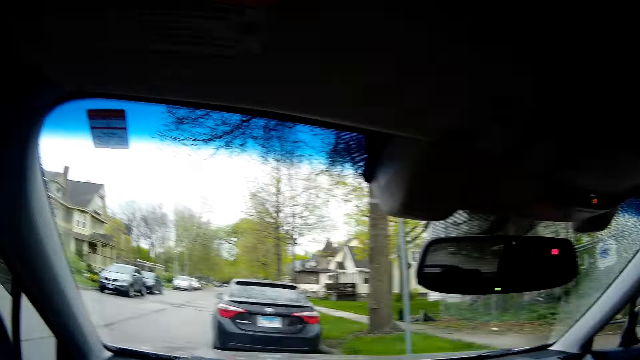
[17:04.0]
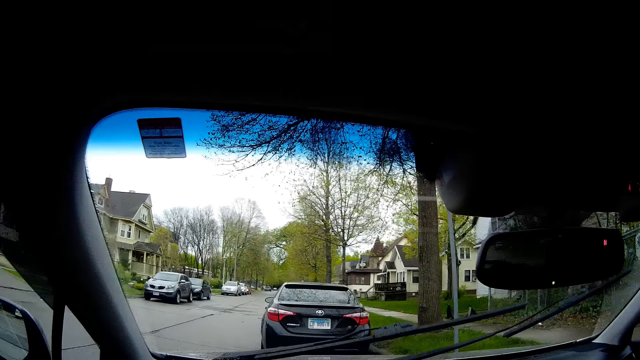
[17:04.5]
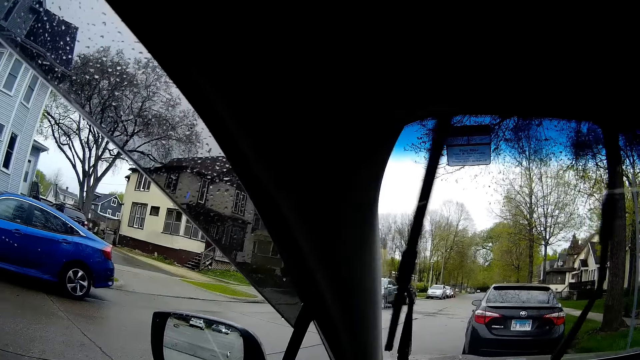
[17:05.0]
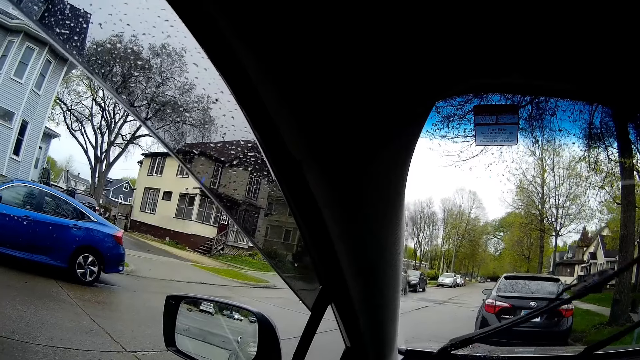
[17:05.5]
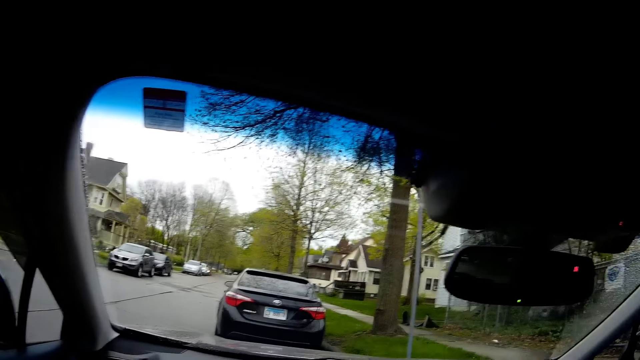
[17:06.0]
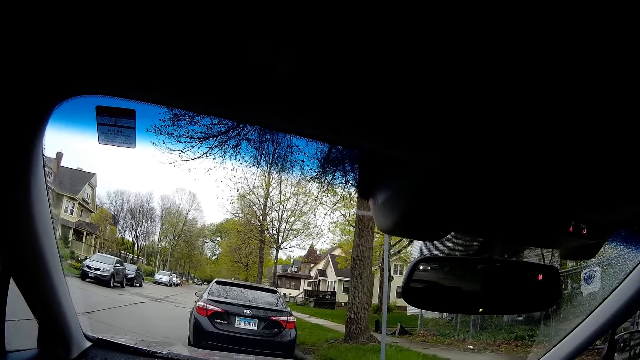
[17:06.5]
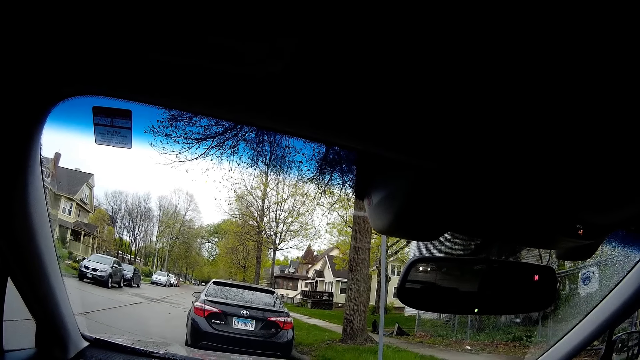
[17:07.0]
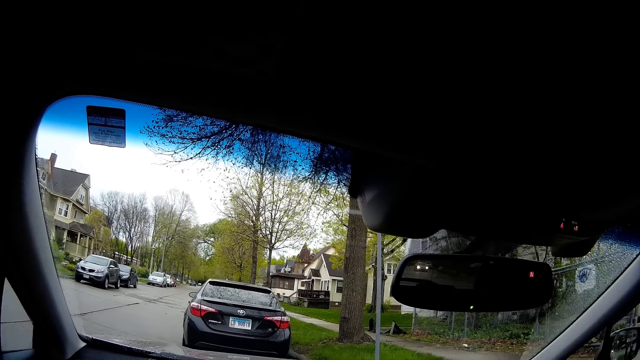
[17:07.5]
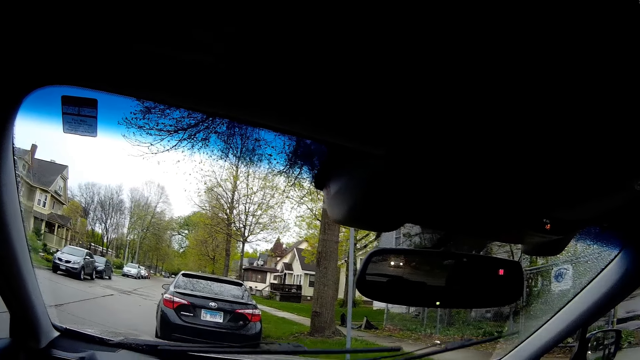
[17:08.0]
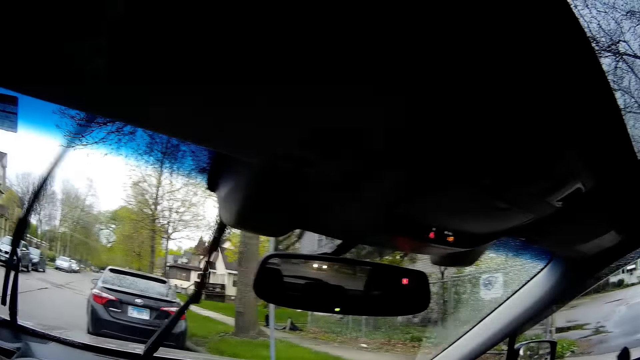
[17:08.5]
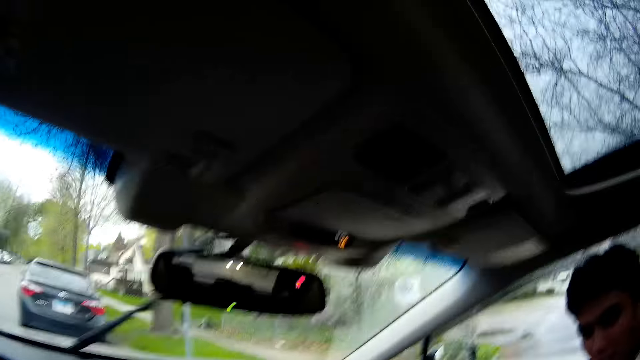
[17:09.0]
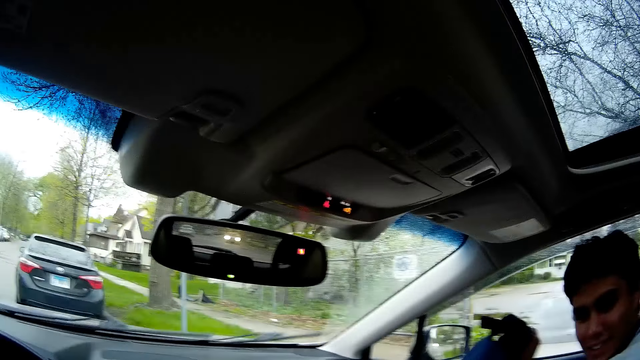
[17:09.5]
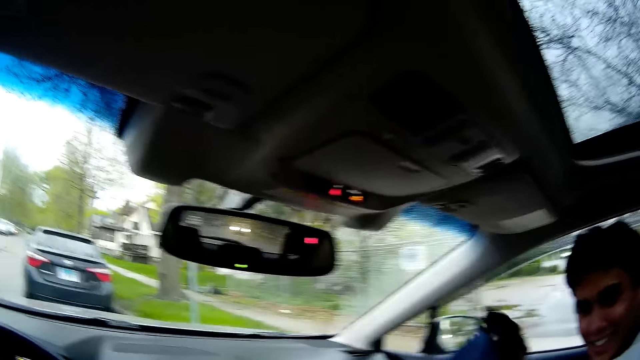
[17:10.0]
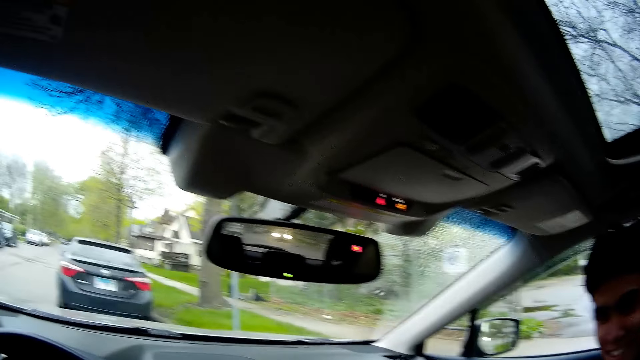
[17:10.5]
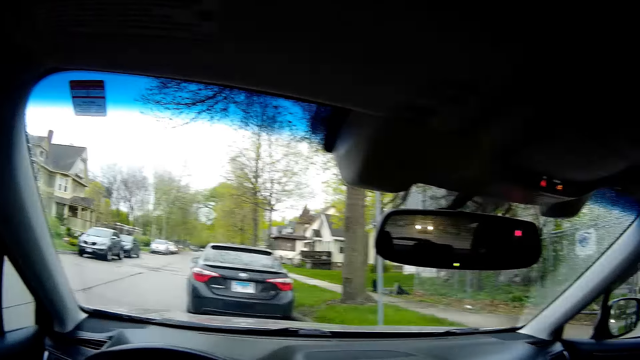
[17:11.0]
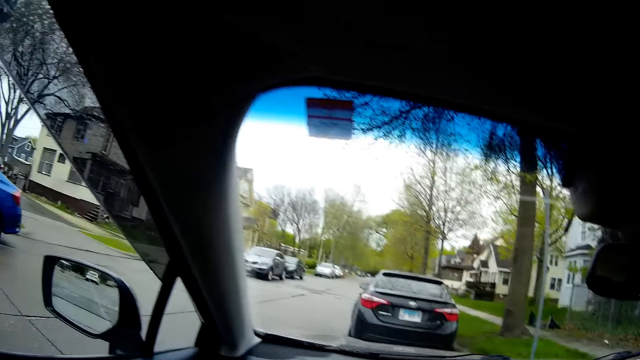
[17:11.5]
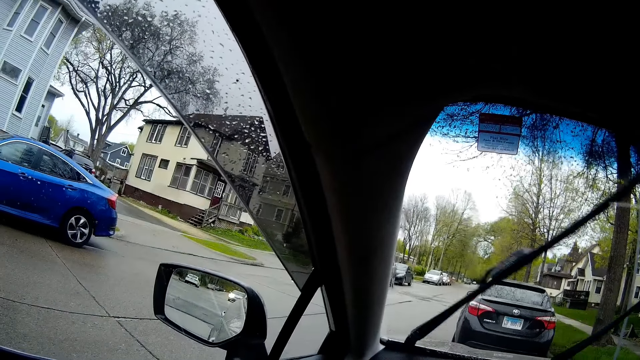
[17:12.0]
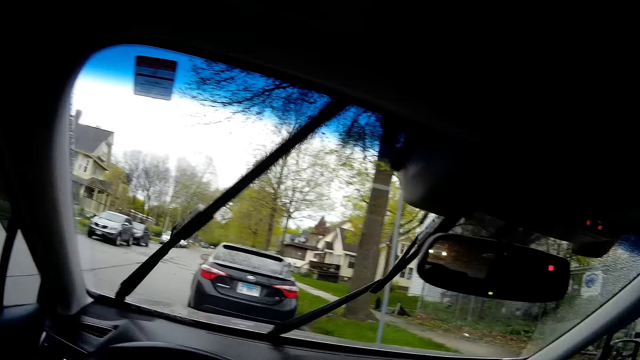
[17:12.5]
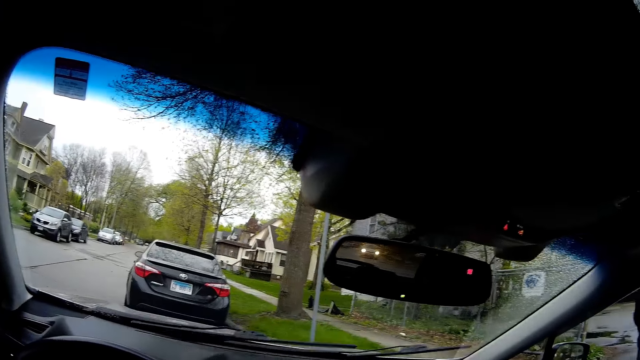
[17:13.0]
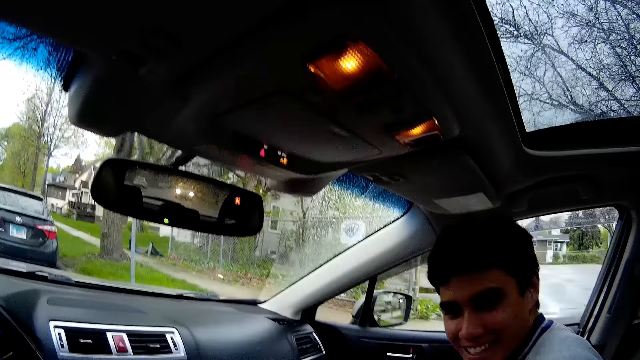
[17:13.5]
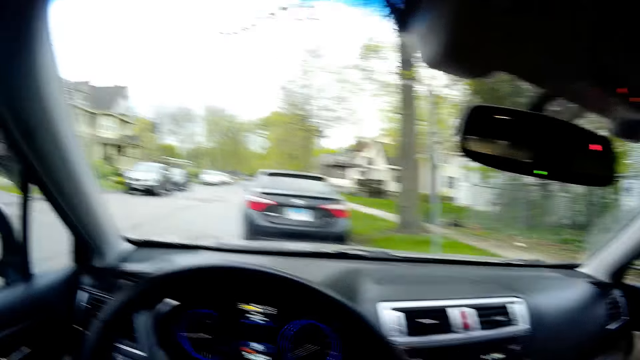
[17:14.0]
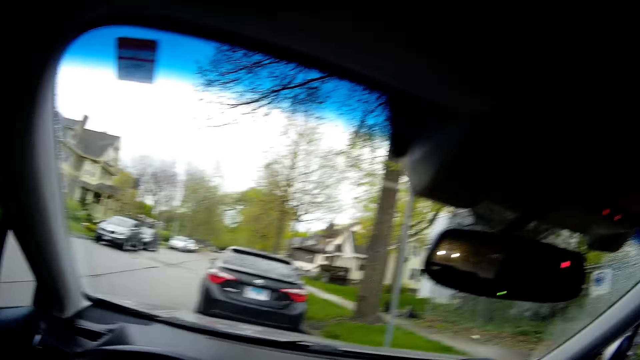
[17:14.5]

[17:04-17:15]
A man lifts the backpack with his right hand. The man speaks to the camera wearer.

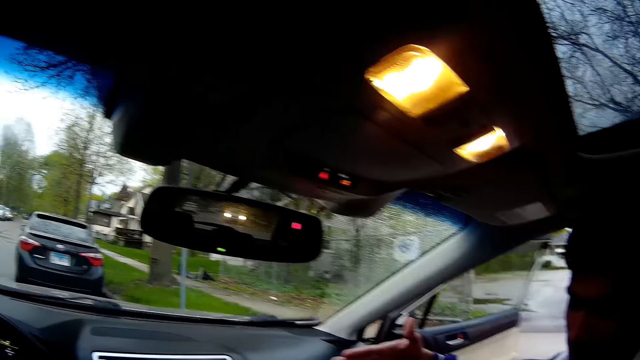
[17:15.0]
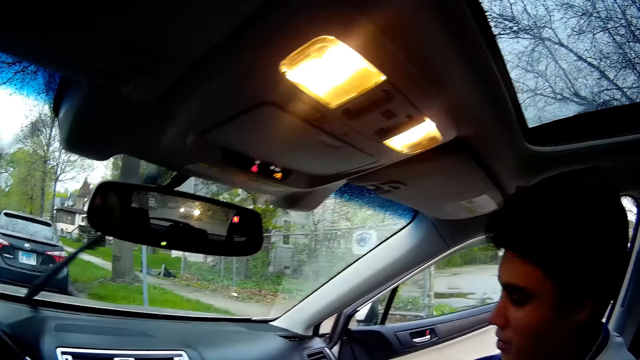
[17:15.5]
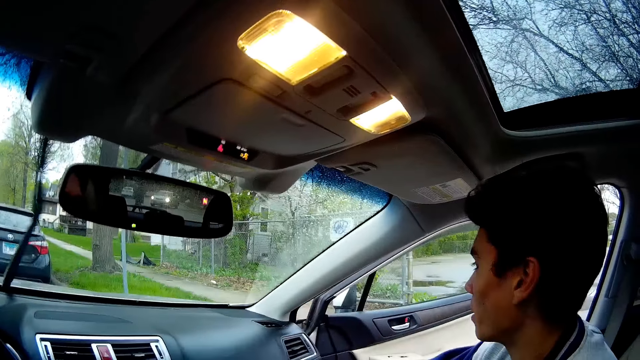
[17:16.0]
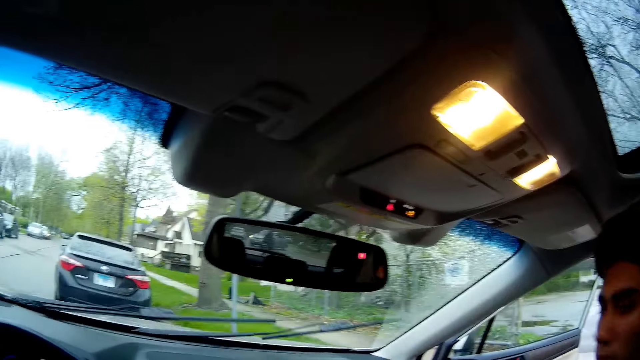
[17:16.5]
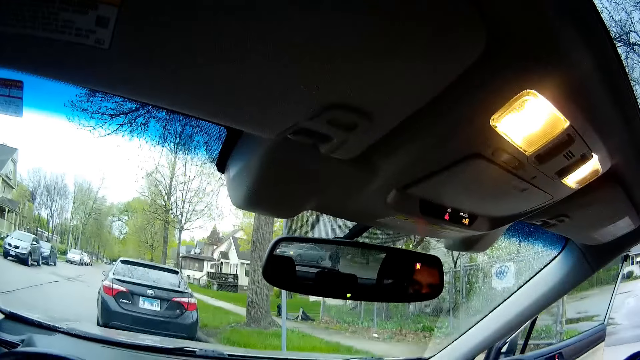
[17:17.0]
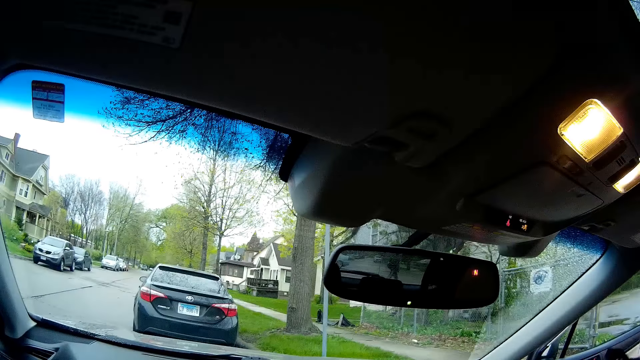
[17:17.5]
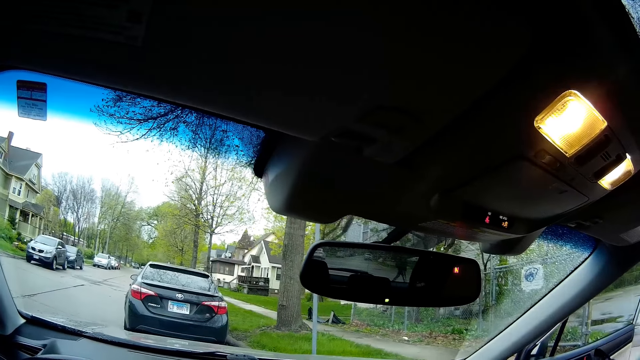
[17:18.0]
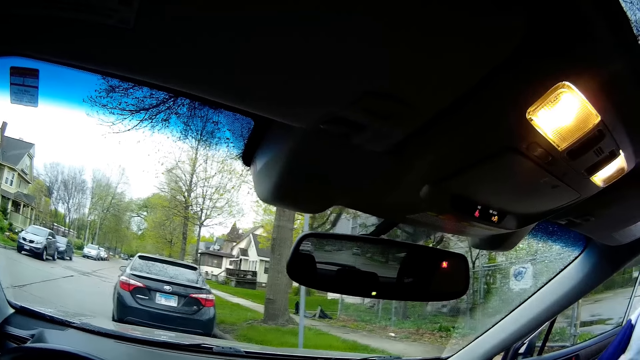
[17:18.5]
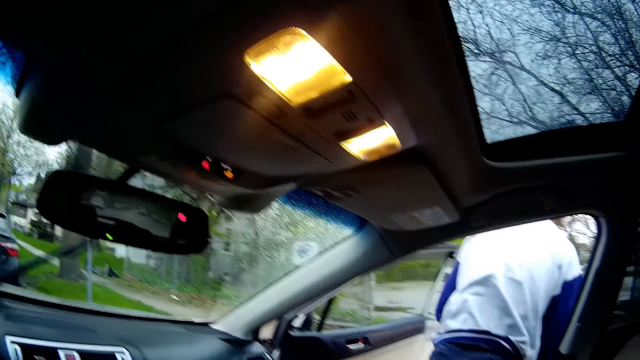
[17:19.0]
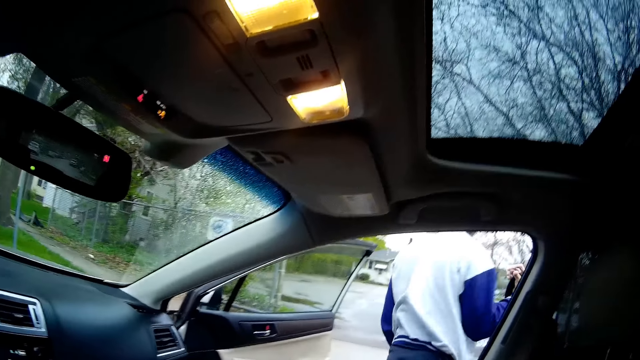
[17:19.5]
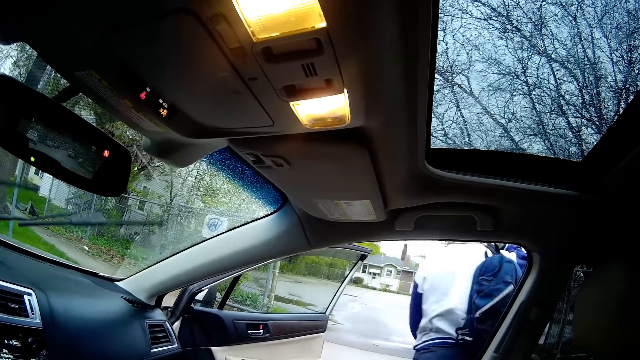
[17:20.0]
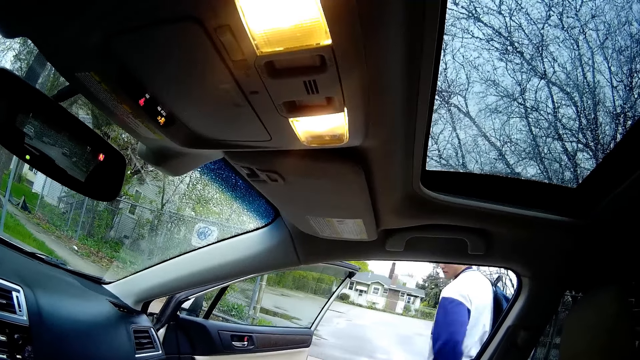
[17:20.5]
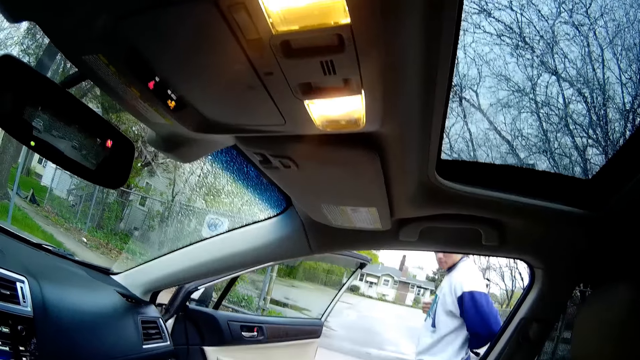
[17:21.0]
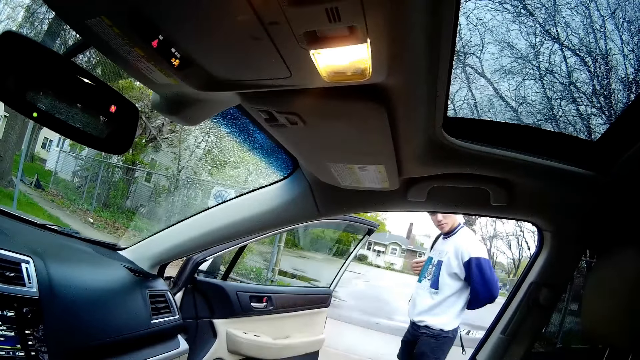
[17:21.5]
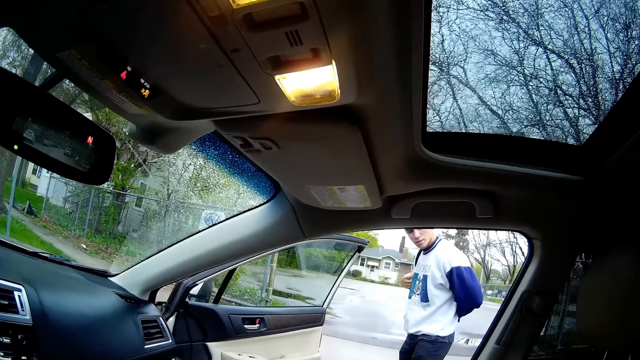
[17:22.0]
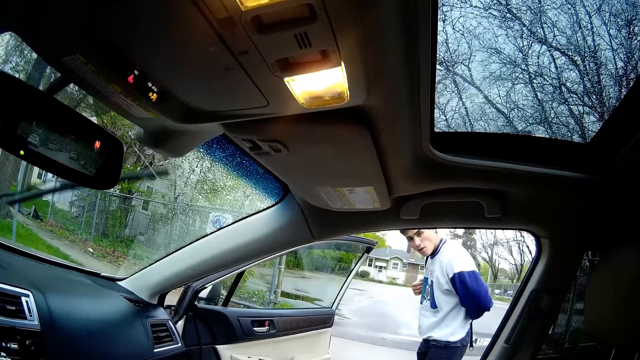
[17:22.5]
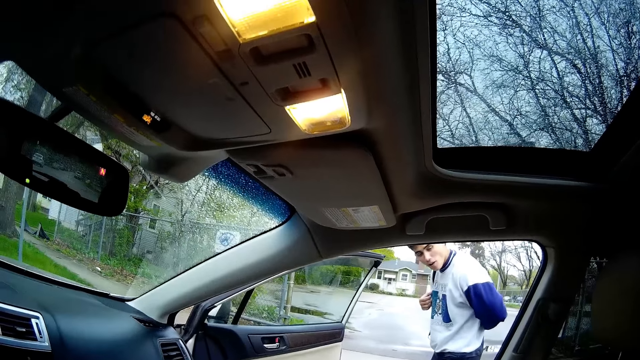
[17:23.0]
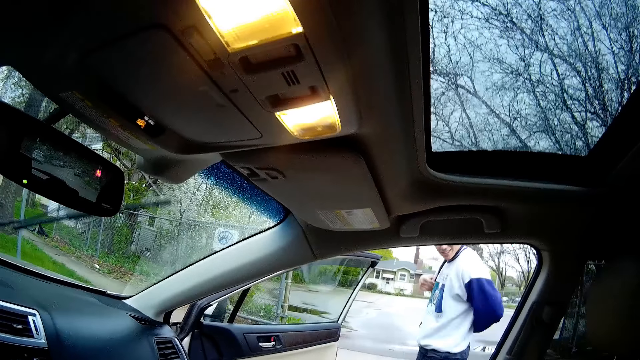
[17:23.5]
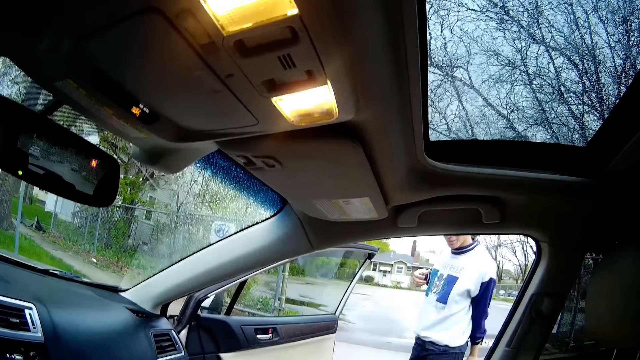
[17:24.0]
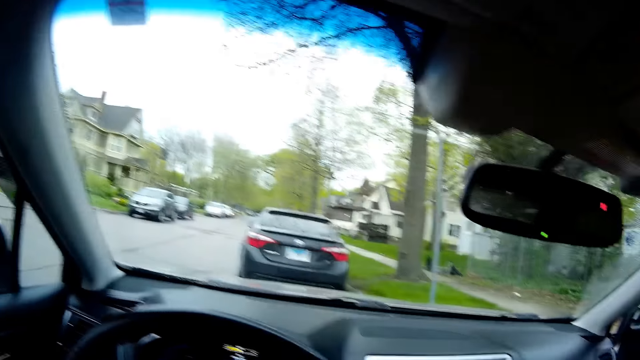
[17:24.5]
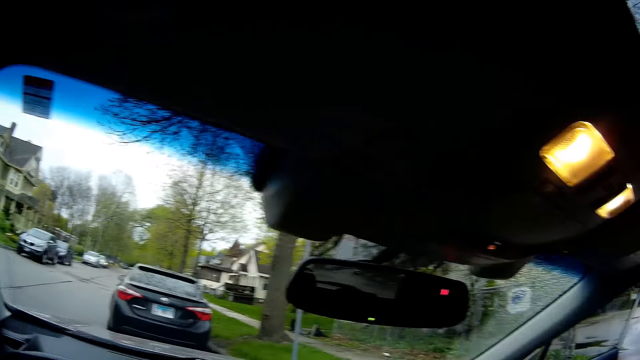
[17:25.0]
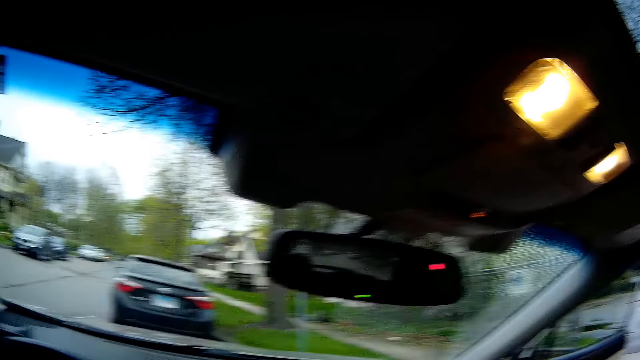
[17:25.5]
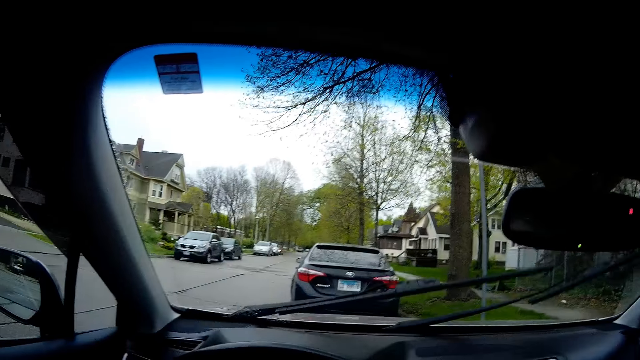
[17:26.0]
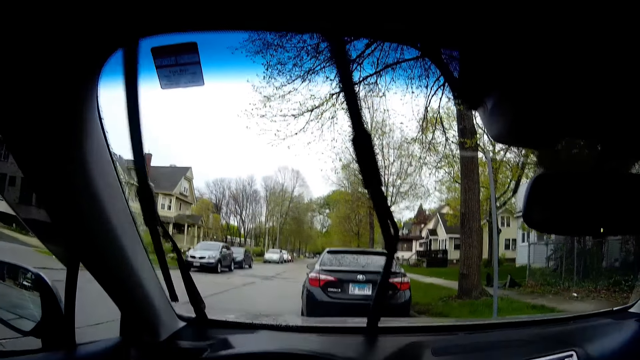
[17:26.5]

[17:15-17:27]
The camera wearer speaks to a man. The man opens the car door with his right hand, shakes the camera wearer with his right hand and speaks to the camera wearer. The camera wearer speaks to the man. The man steps down from the car with the backpack. The camera wearer speaks to the man. The man backs the backpack with his right hand.
